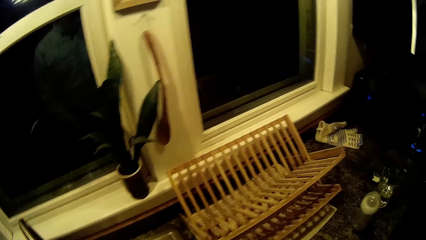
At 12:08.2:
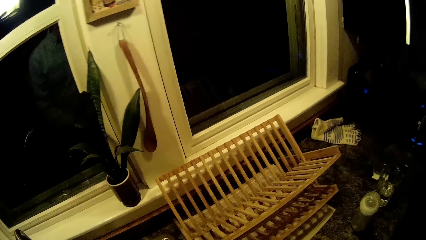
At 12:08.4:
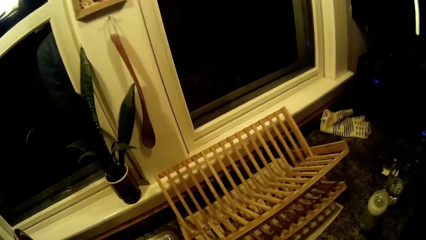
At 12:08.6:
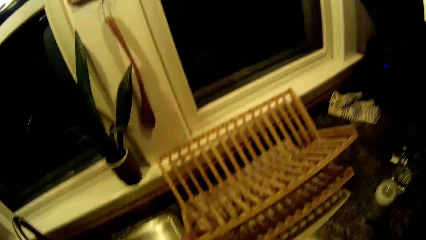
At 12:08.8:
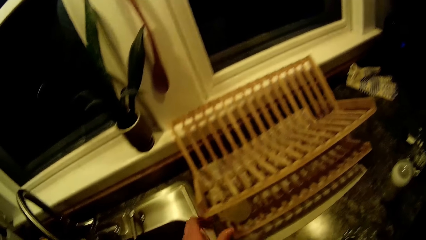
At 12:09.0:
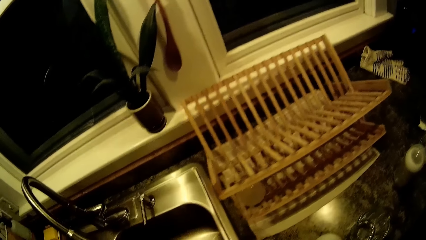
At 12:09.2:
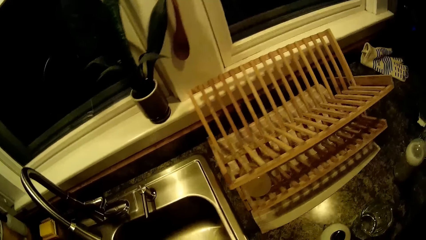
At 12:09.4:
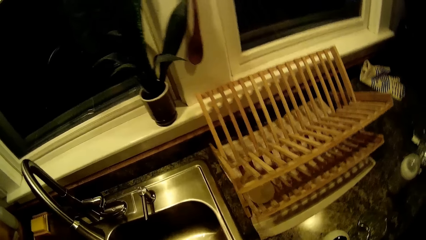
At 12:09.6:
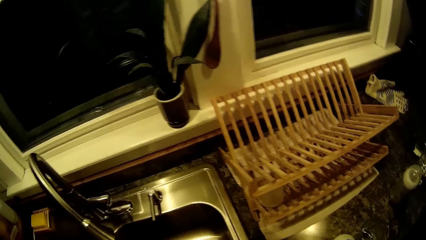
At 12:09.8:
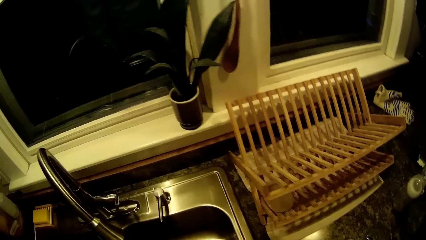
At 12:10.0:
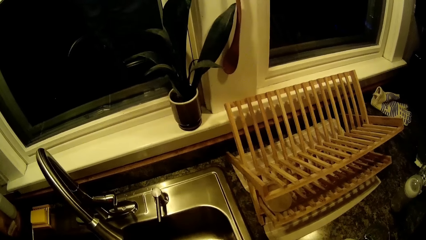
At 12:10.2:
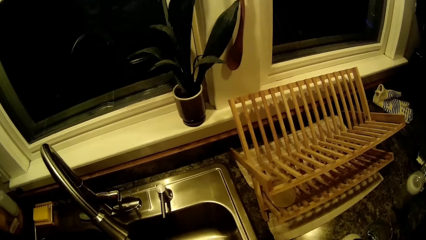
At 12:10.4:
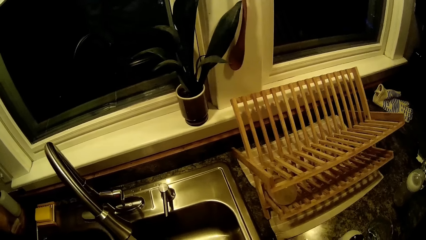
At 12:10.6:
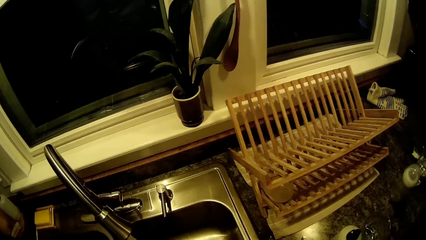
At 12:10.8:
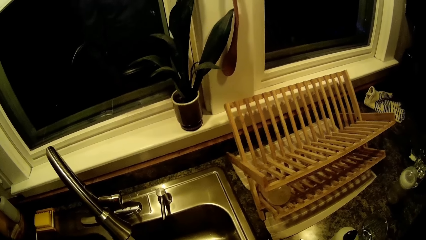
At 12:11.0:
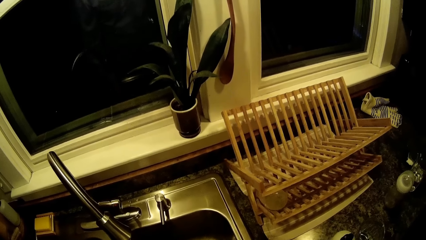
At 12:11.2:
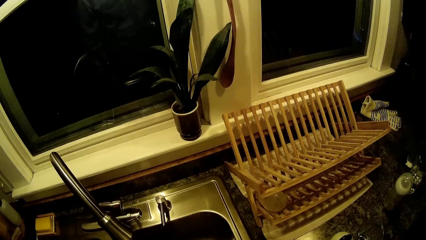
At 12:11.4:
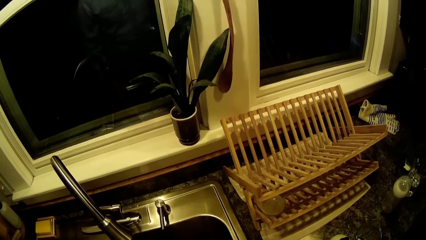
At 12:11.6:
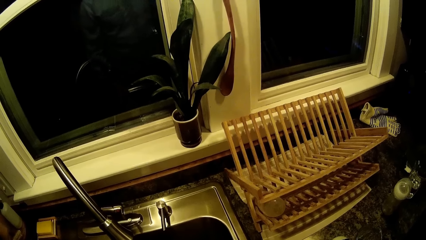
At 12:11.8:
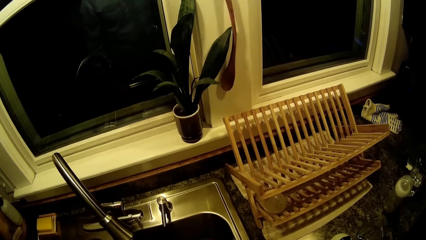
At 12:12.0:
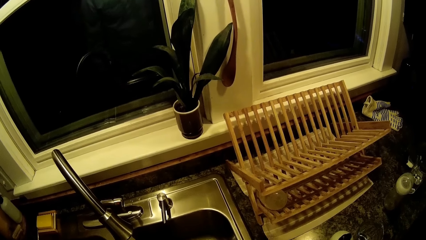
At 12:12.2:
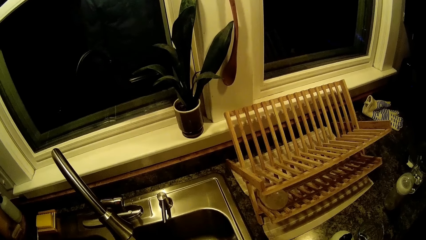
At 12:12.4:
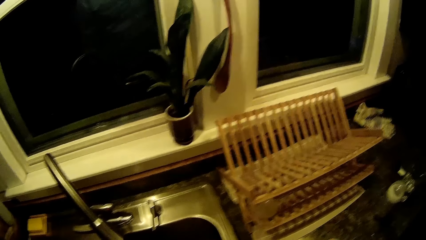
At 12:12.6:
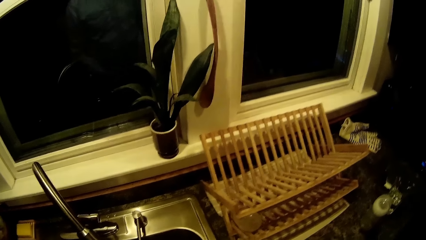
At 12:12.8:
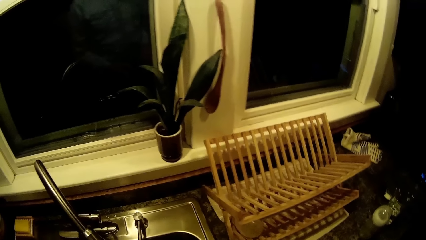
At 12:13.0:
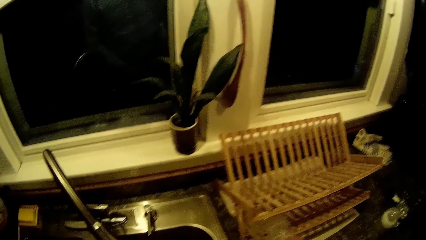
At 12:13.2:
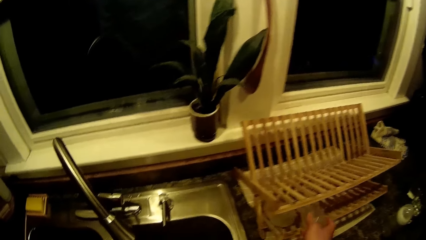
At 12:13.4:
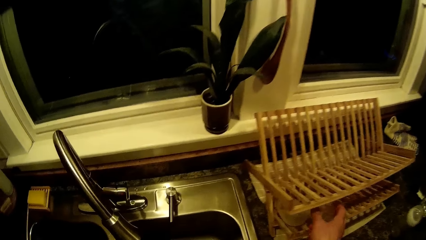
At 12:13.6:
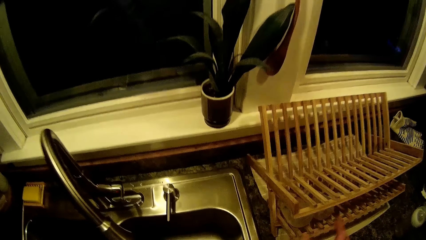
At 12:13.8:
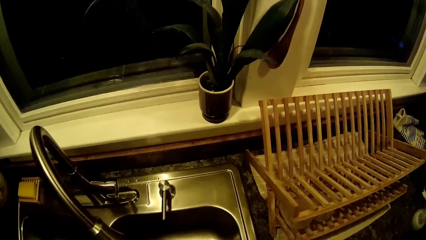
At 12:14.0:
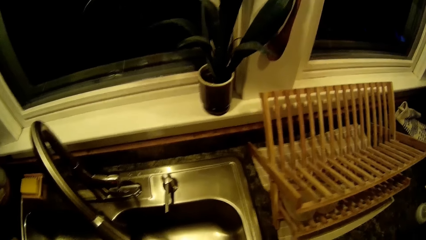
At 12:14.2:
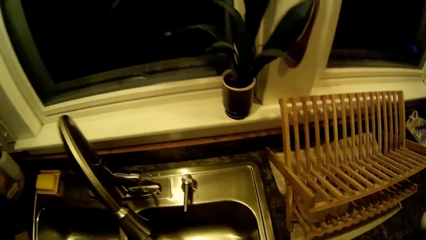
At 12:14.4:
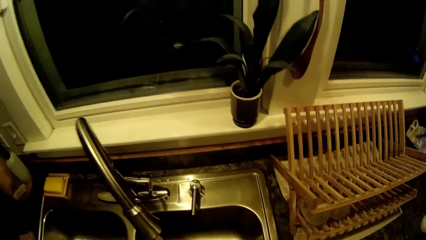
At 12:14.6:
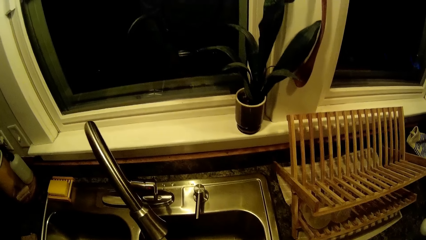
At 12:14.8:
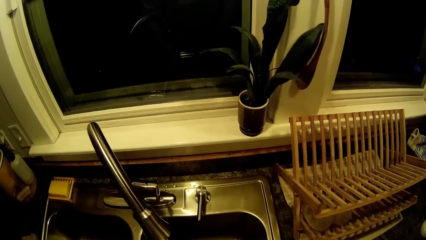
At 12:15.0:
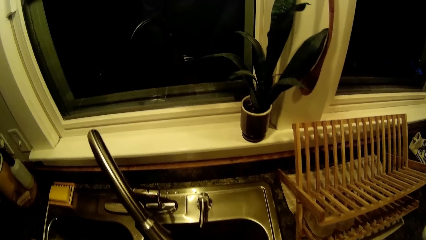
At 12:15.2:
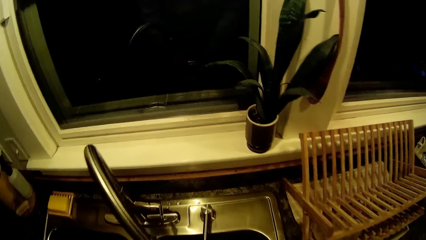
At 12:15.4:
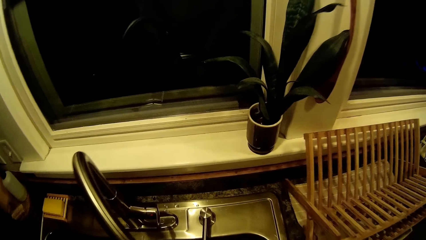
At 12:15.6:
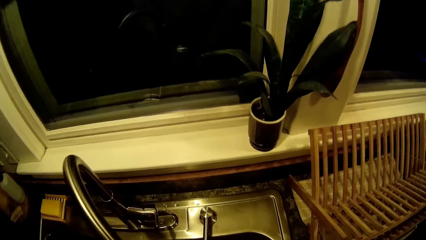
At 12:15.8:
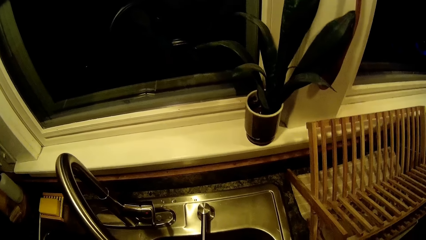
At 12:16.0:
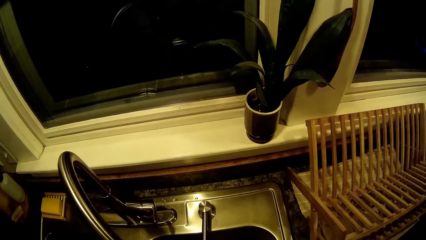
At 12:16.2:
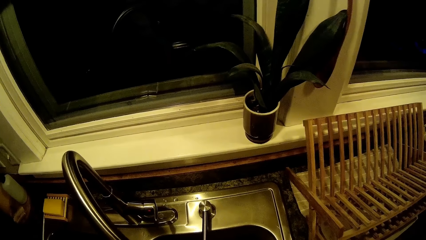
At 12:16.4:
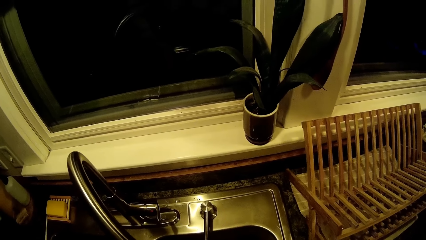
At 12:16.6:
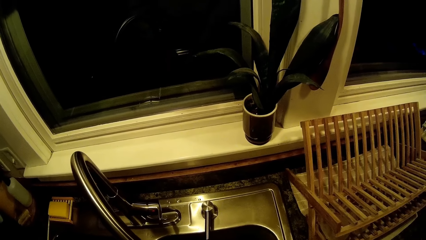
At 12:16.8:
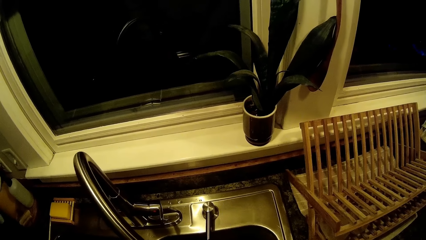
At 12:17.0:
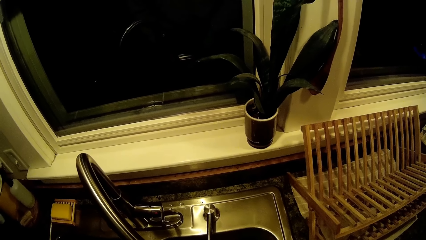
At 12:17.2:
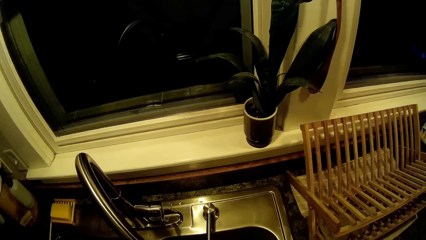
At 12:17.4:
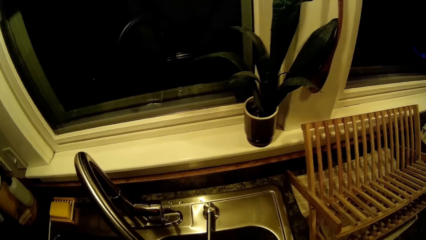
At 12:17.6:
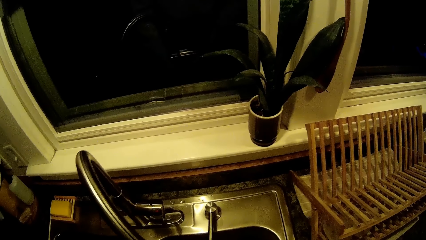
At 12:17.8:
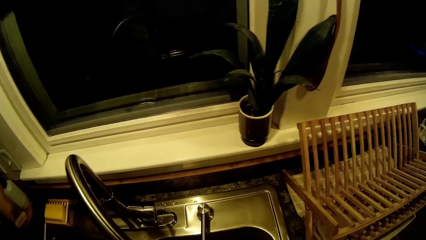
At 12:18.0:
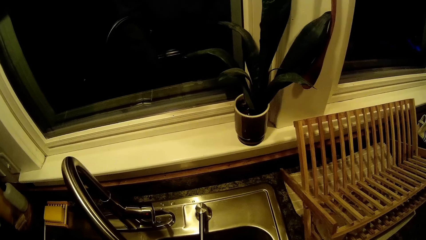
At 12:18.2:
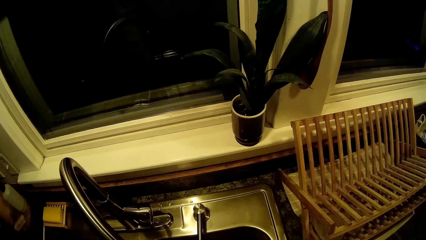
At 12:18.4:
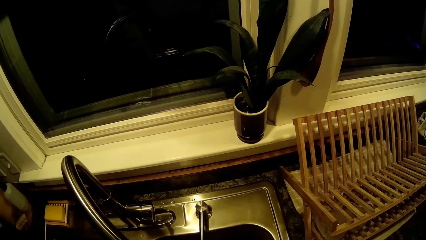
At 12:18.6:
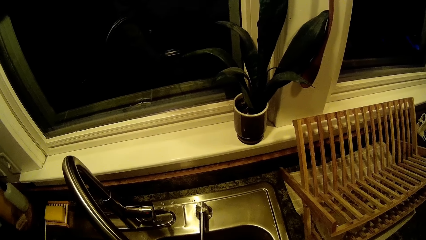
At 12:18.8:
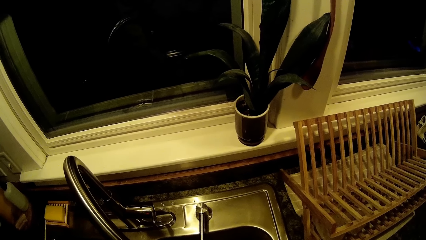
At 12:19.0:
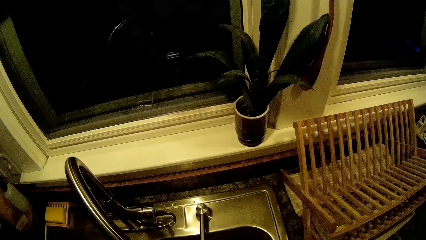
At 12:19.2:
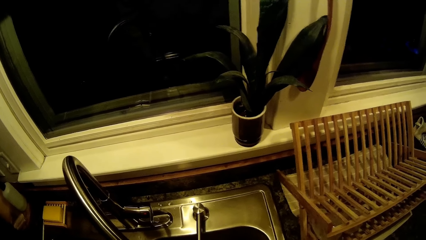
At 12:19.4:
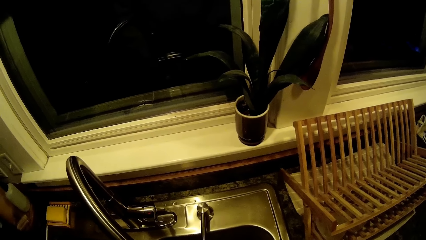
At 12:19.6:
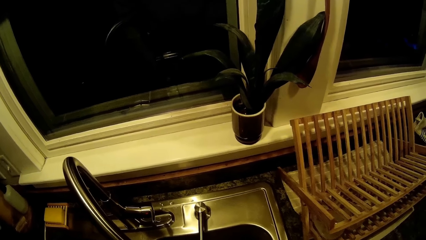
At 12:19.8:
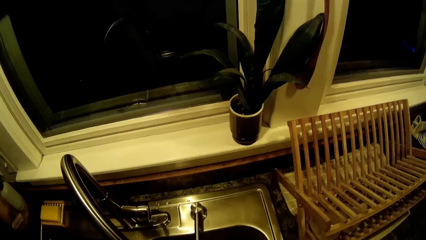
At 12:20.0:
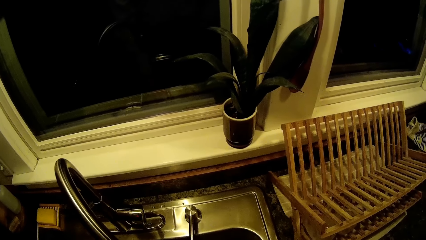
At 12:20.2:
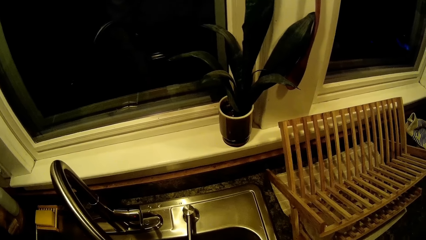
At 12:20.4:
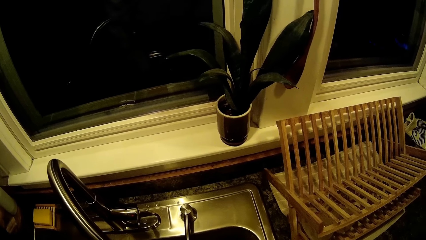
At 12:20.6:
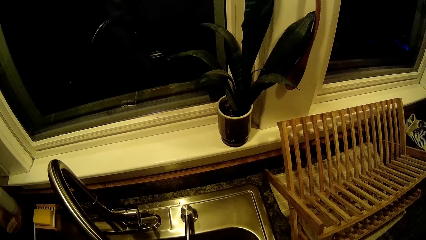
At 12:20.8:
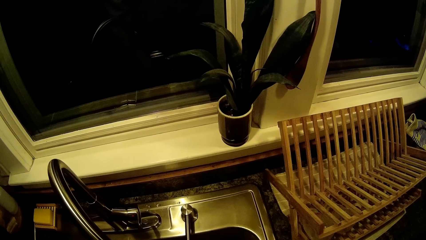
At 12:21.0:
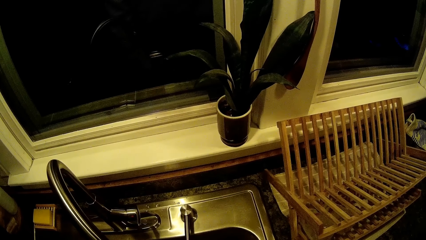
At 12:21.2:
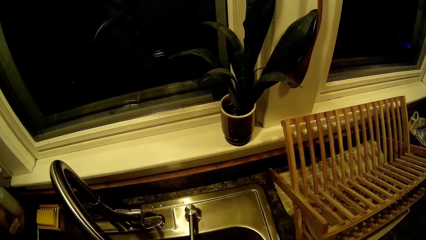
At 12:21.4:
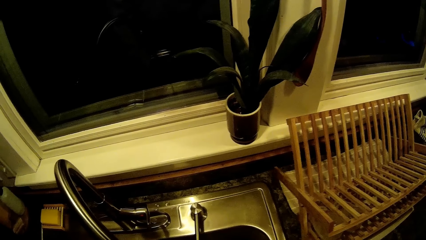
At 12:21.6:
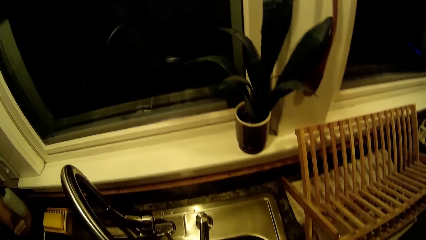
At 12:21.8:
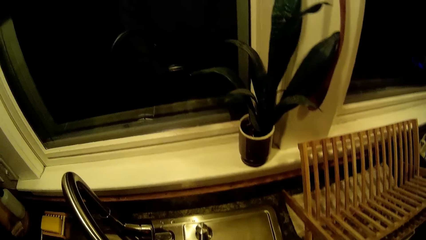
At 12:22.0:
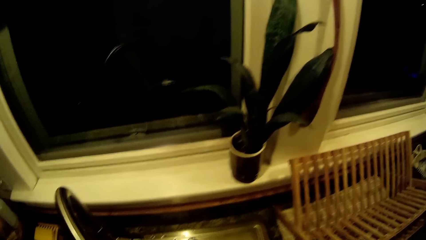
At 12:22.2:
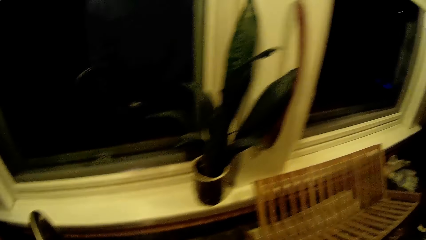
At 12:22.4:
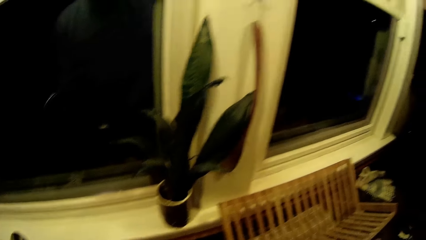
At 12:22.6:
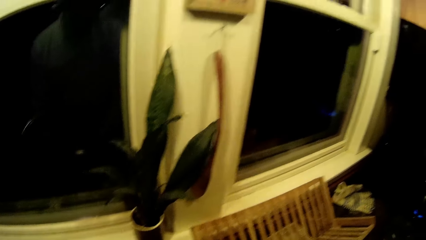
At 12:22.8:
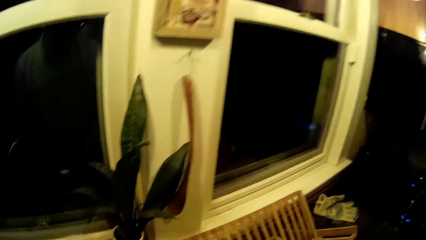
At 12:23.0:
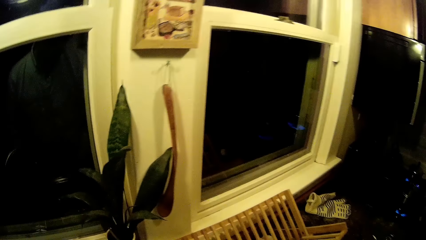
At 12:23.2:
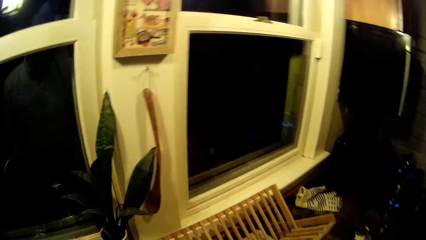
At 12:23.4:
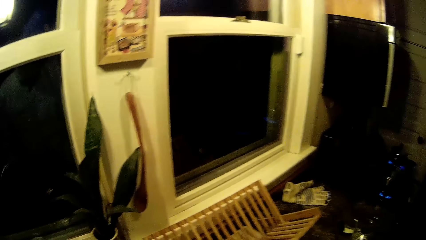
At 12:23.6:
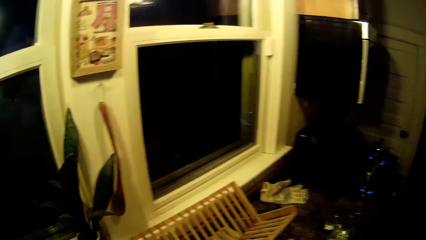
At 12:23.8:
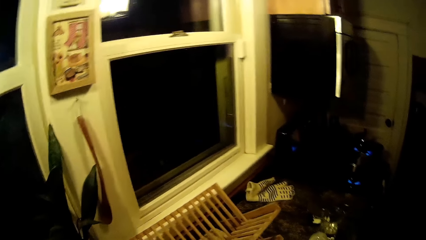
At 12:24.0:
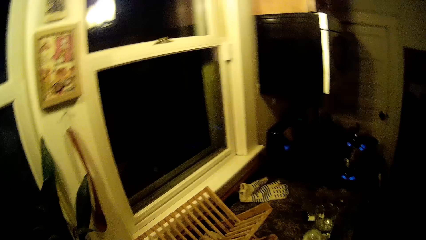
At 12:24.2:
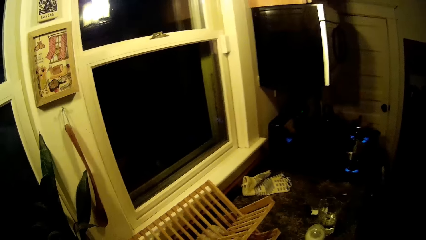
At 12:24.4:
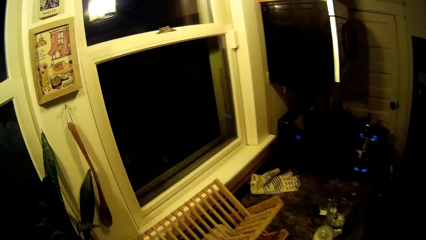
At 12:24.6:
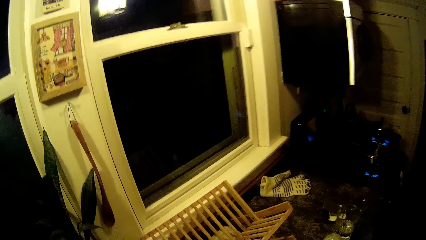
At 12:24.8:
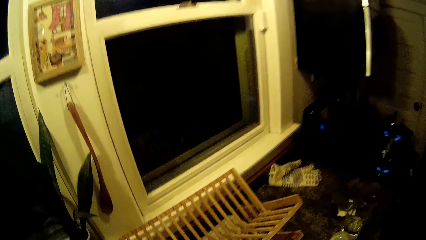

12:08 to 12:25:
The camera wearer puts utensils on the rack. He washes the utensils. He puts a plate on the table with his right hand. He washes the utensils.
